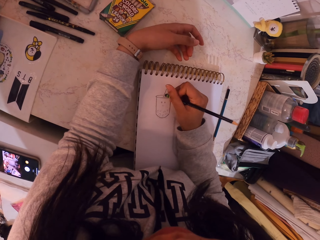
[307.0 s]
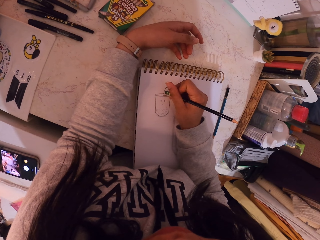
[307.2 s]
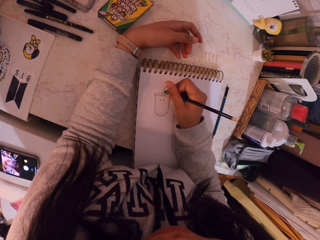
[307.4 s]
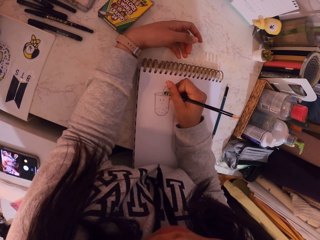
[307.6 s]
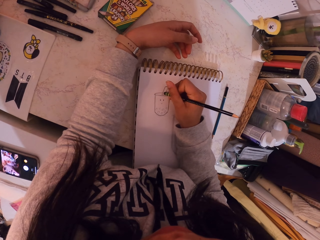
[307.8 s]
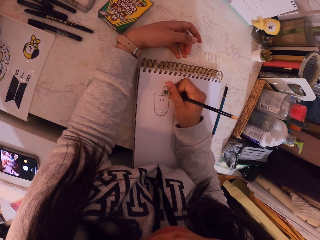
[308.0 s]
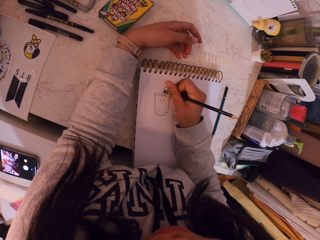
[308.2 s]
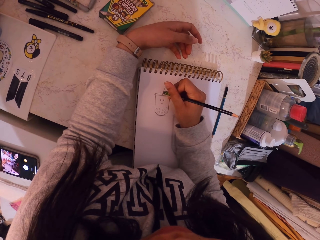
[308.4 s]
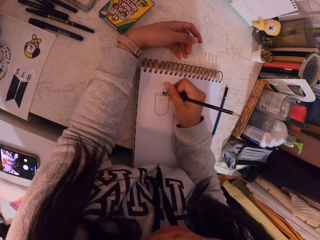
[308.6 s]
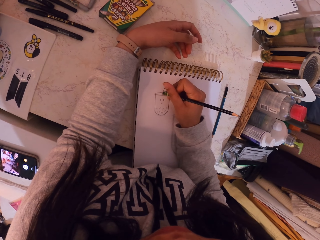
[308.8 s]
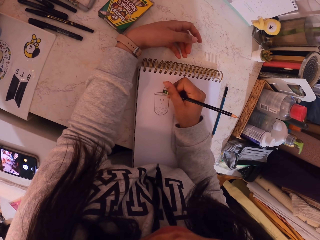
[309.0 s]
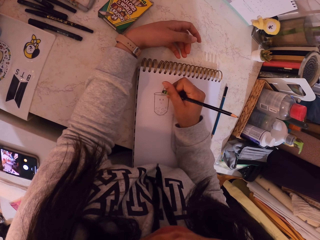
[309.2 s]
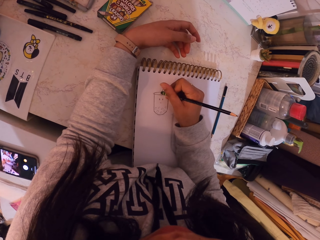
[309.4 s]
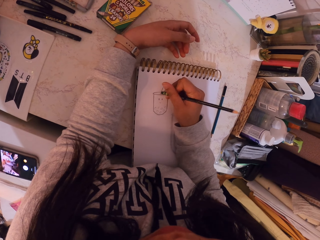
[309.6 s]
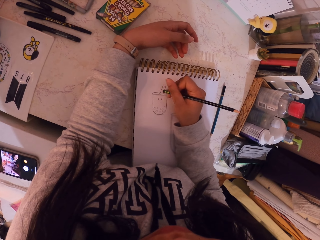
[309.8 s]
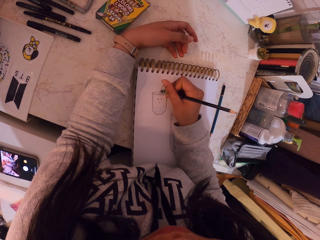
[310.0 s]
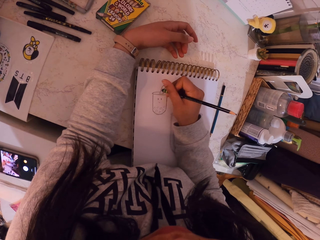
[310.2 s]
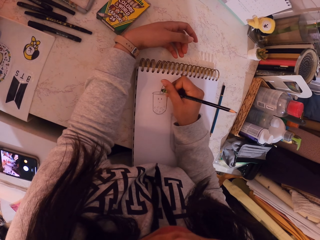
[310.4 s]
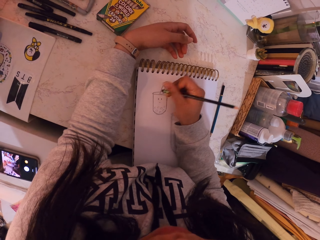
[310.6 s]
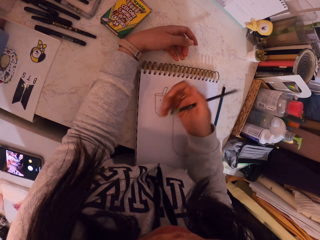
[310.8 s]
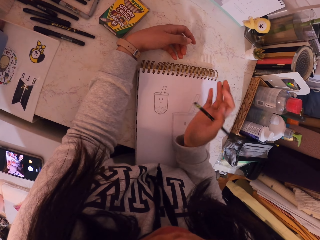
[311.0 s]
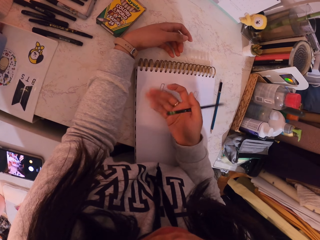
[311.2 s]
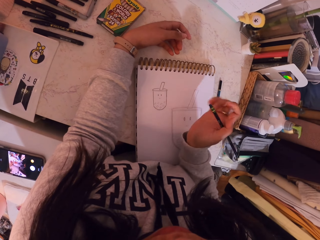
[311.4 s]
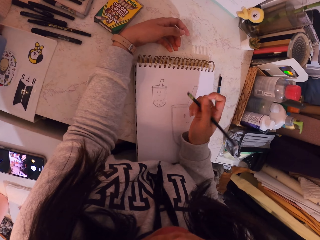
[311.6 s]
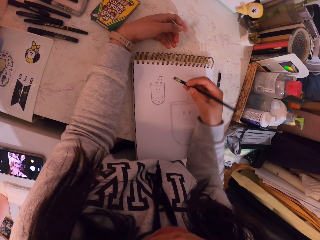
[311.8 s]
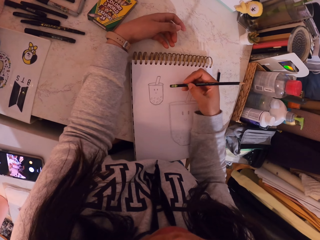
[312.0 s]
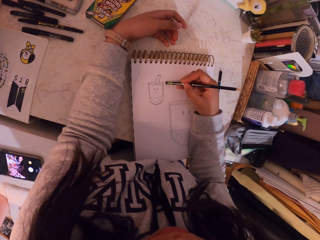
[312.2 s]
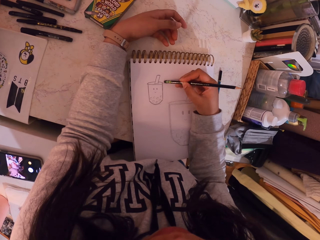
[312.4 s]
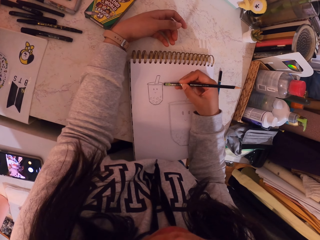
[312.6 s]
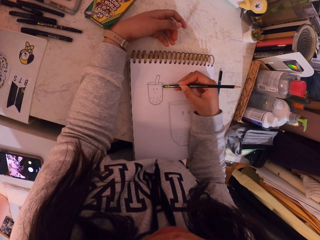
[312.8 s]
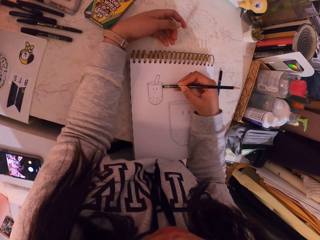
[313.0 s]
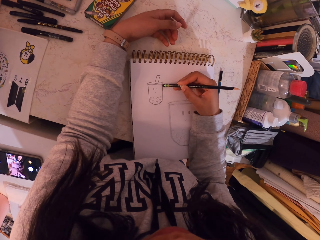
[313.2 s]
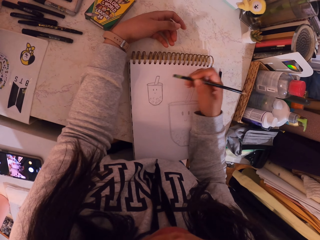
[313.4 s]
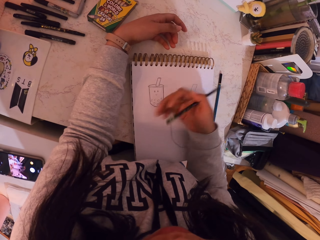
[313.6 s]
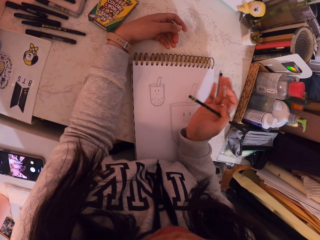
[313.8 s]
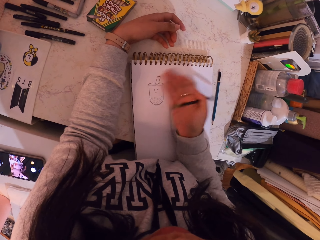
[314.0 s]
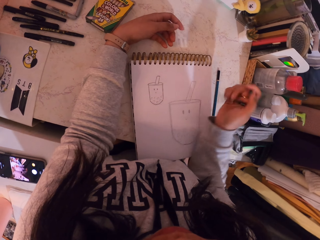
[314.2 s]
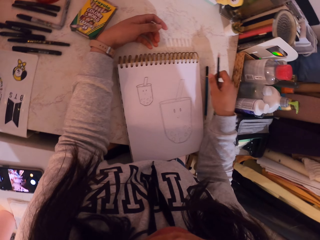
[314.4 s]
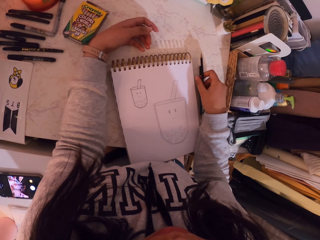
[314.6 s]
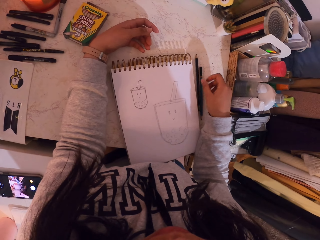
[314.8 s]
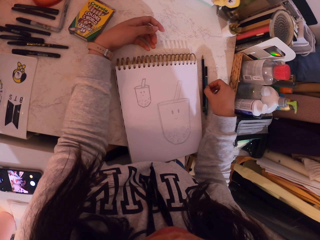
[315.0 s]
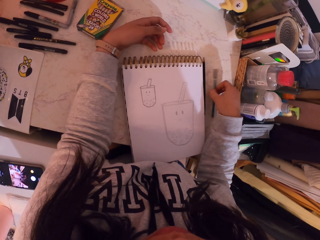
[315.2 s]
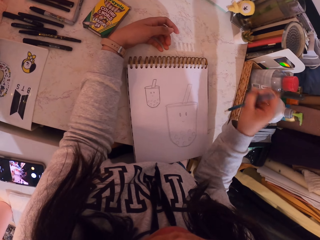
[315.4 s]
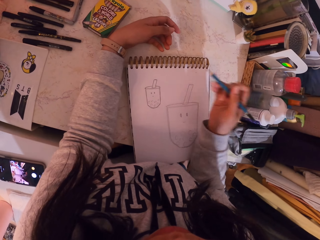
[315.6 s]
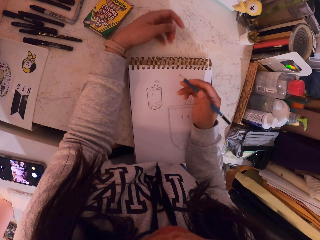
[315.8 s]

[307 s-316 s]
The camera wearer rubs the drawing. They remove rubber particles with the right hand. They erase the drawing on the book. They remove rubber particles with the right hand. They put the pencil on the table. They take the pencil from the table.

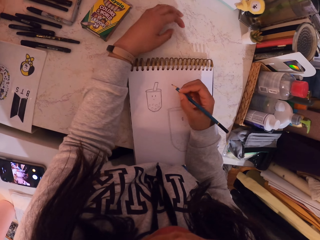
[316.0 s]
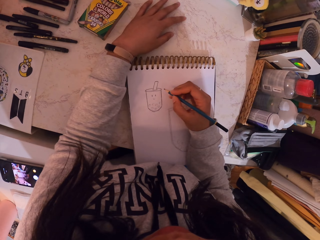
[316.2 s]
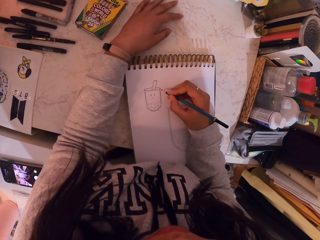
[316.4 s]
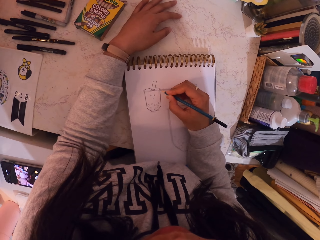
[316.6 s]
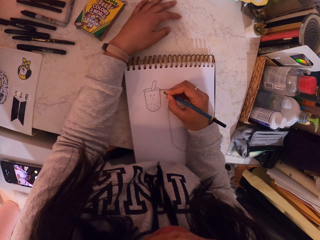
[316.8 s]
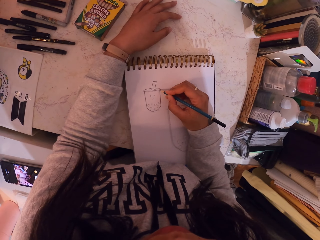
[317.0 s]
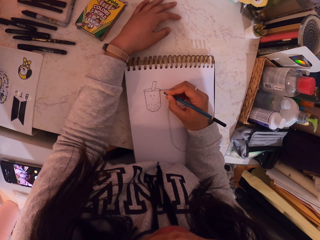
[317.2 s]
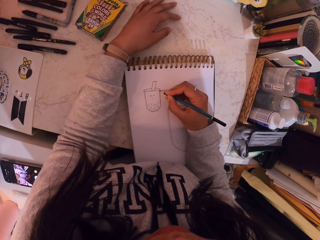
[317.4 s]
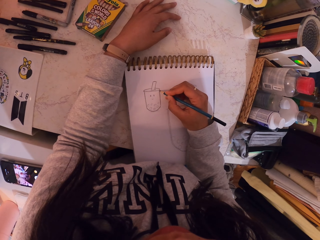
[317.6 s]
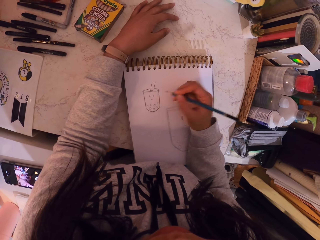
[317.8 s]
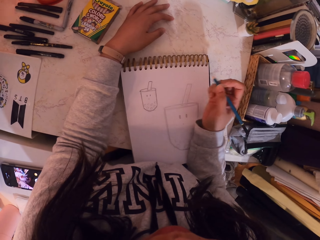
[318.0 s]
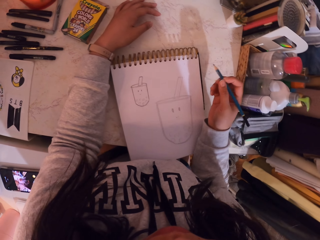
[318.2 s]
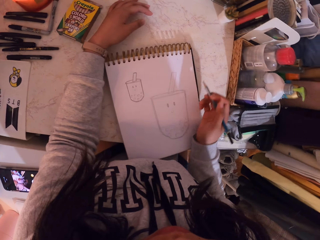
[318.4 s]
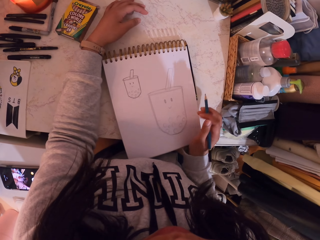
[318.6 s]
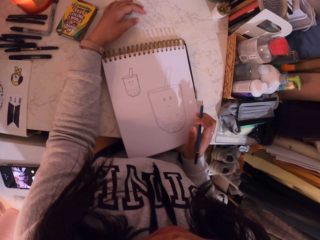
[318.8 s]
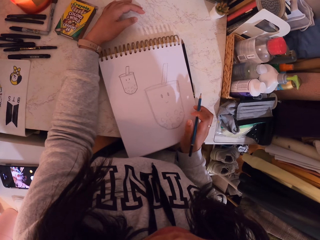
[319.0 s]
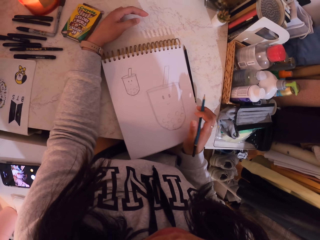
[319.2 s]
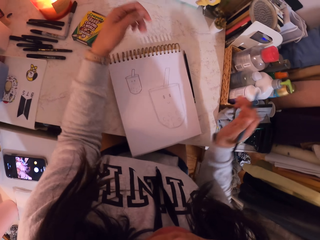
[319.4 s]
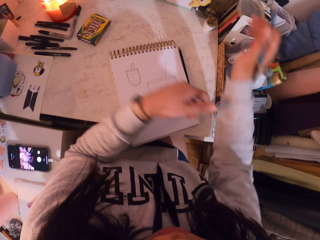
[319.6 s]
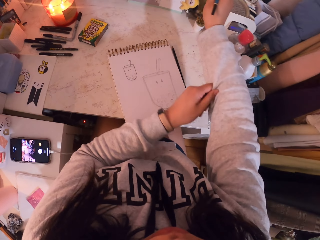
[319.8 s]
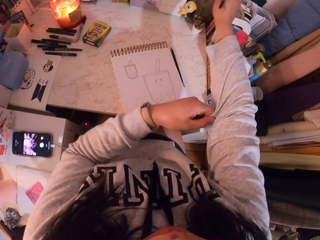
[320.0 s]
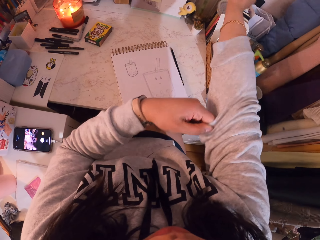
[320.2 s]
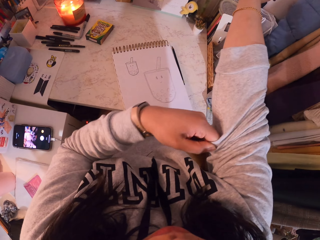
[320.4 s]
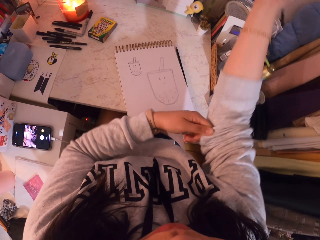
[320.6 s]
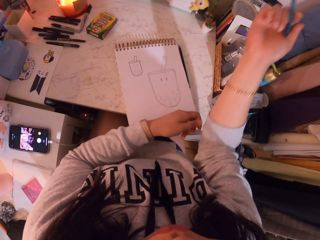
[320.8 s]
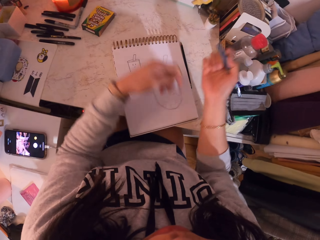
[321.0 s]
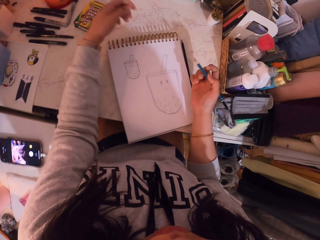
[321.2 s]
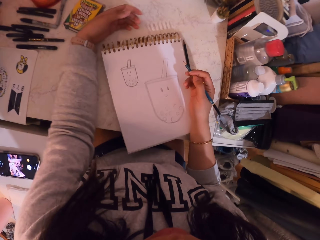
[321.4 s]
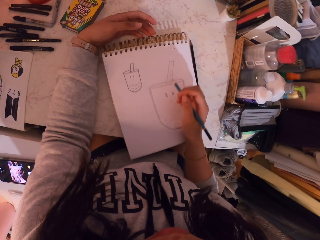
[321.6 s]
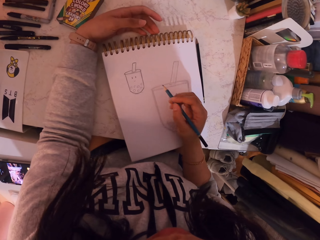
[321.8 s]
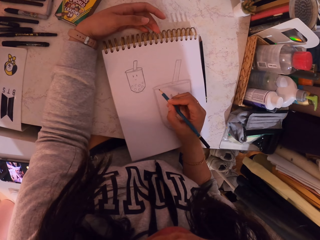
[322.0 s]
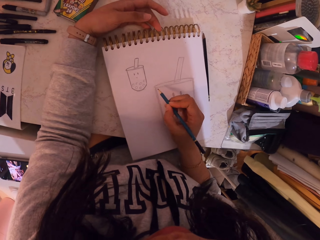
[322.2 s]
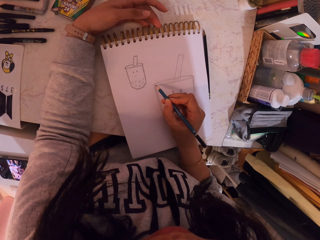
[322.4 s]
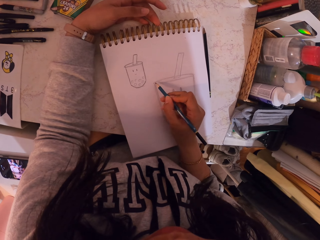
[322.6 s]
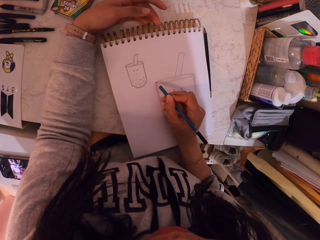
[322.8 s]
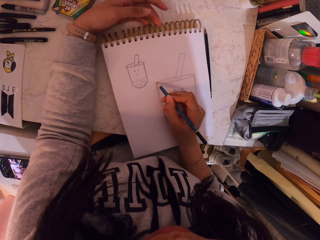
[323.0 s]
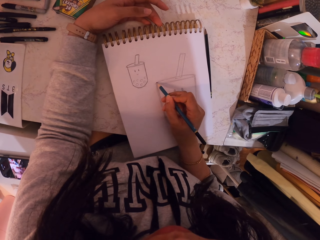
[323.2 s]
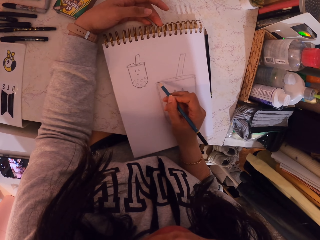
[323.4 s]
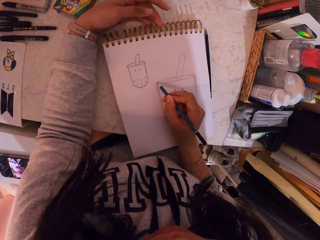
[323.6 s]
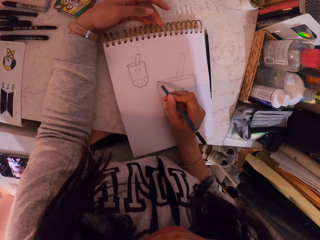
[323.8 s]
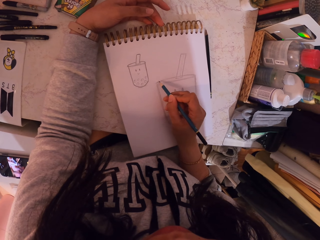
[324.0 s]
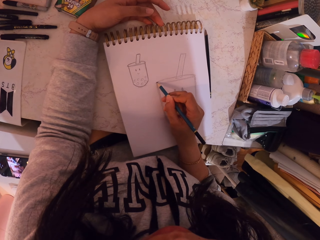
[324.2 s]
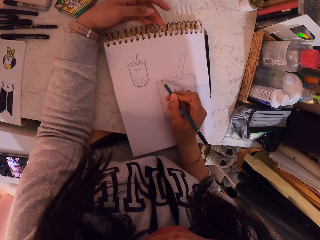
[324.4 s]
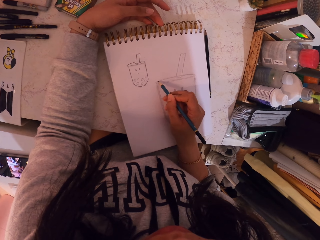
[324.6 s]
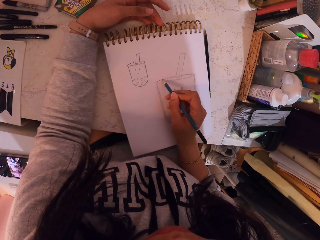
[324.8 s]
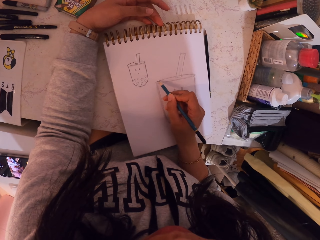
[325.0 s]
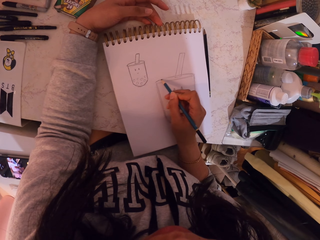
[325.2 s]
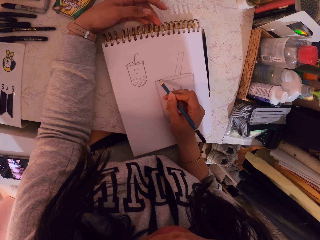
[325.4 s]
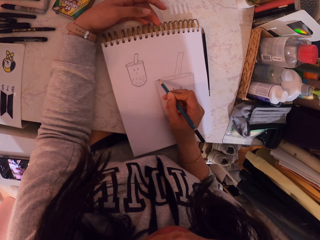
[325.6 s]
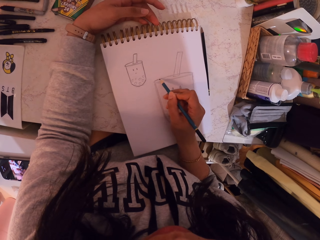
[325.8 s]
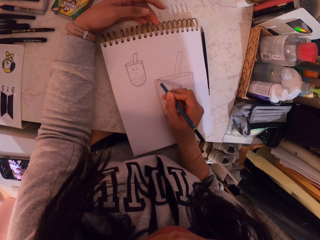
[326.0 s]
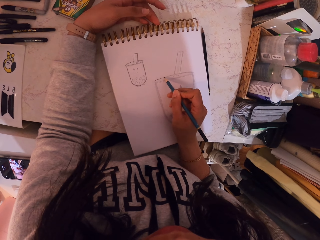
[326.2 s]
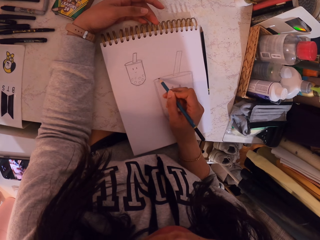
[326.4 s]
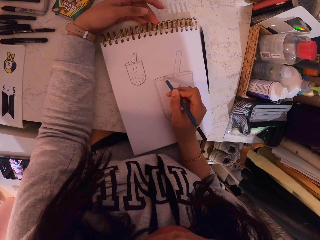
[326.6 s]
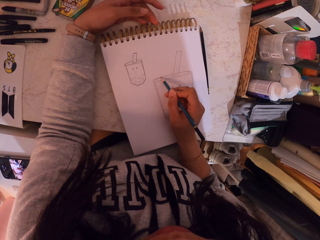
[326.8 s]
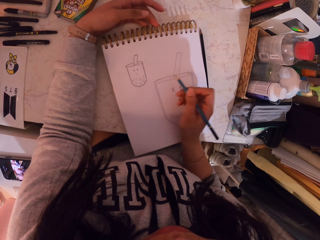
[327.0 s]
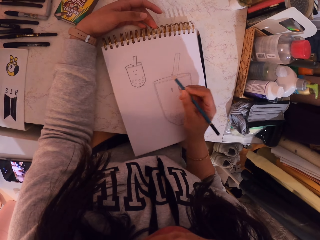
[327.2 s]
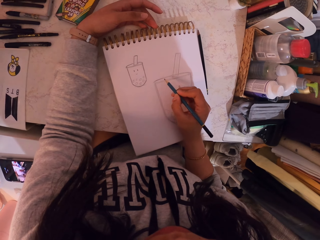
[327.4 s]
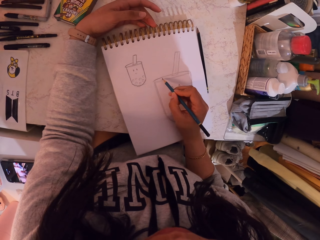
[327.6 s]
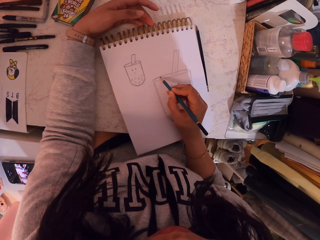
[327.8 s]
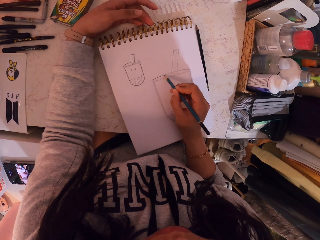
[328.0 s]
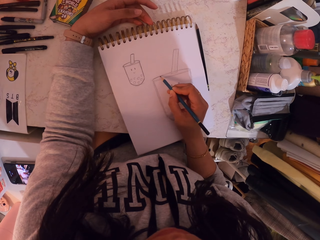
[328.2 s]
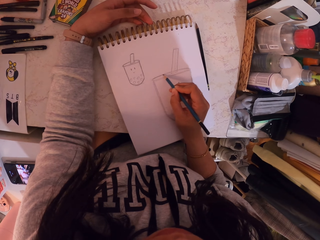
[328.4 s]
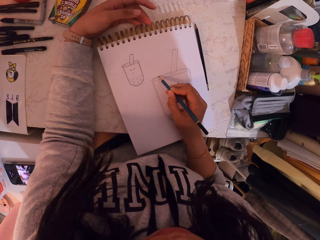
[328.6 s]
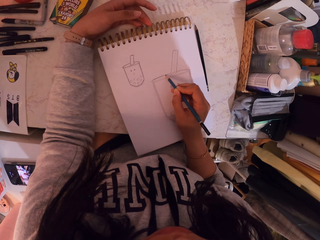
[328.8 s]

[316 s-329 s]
The camera wearer places a hand on the table. They draw on the book with a pencil. They move the book with the hand. They pull the sleeve of the sweater top. They place the hand on the table. They draw on the book with the pencil.
